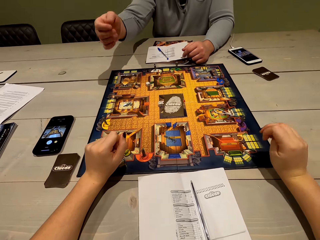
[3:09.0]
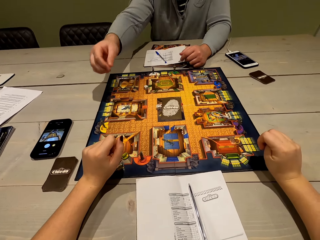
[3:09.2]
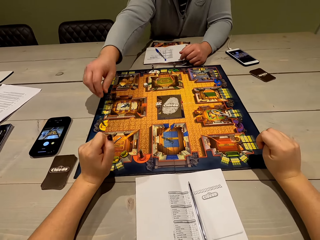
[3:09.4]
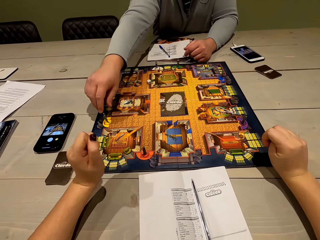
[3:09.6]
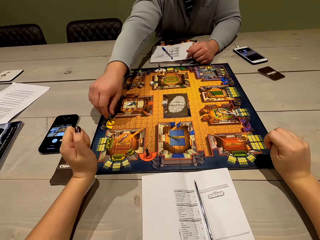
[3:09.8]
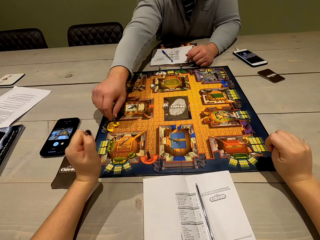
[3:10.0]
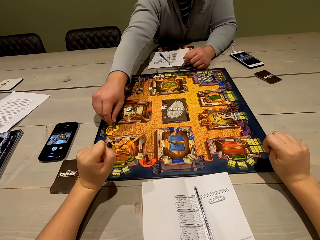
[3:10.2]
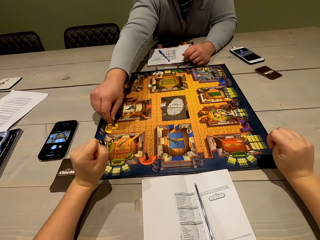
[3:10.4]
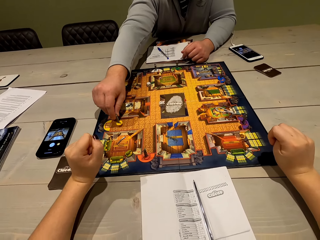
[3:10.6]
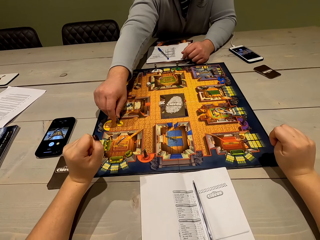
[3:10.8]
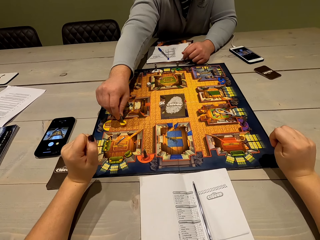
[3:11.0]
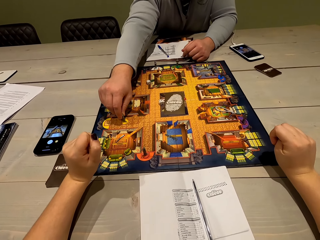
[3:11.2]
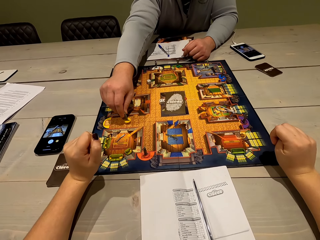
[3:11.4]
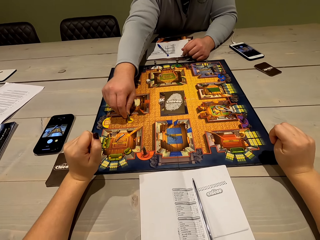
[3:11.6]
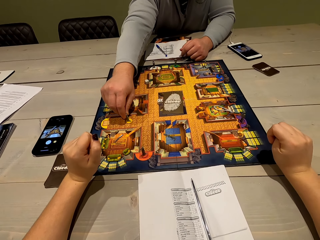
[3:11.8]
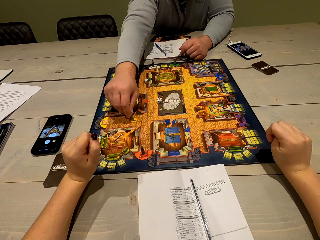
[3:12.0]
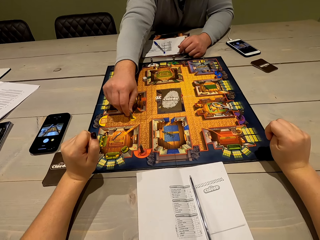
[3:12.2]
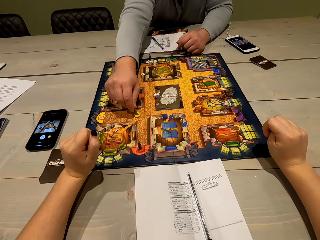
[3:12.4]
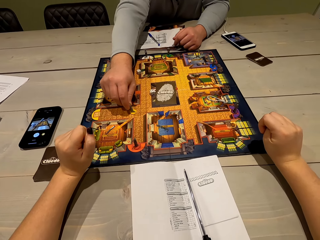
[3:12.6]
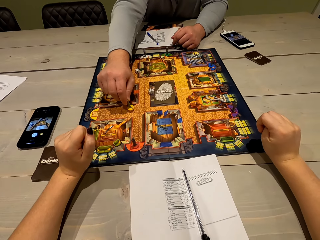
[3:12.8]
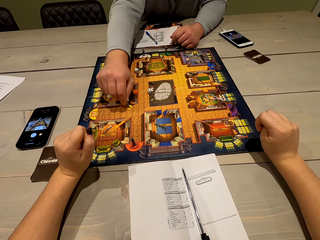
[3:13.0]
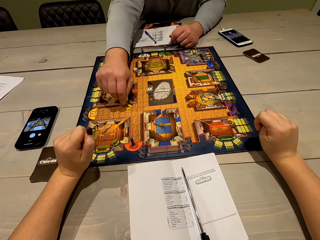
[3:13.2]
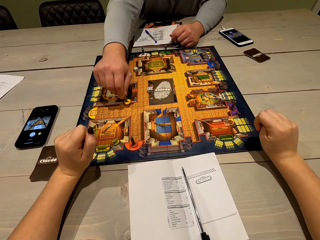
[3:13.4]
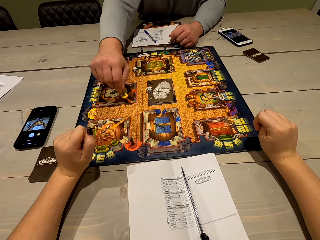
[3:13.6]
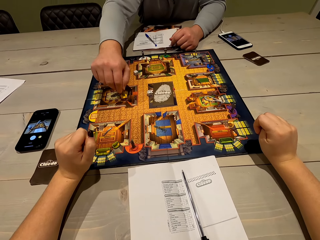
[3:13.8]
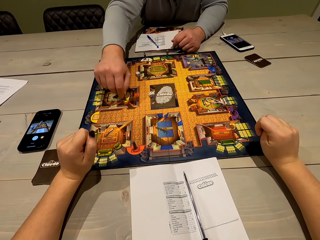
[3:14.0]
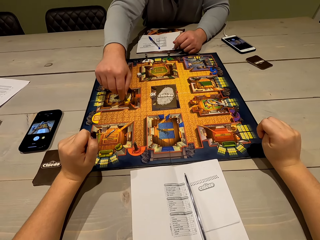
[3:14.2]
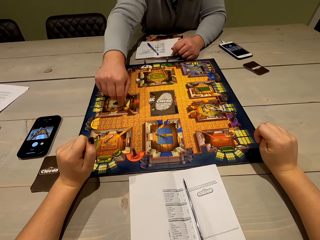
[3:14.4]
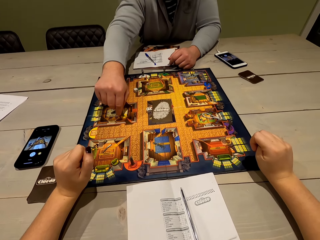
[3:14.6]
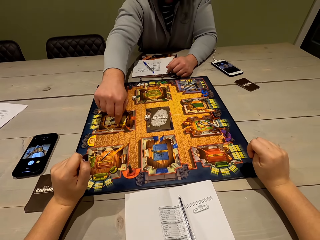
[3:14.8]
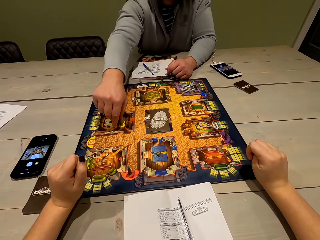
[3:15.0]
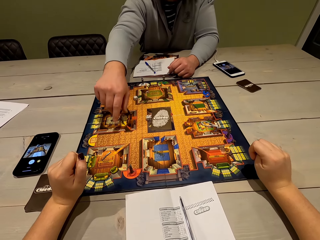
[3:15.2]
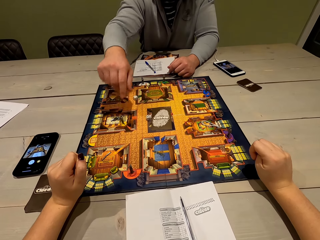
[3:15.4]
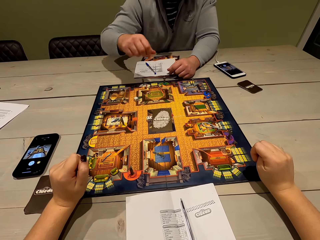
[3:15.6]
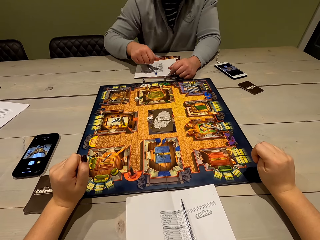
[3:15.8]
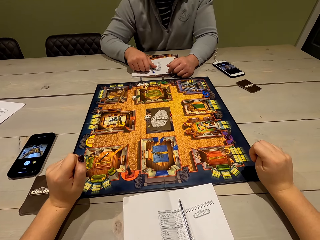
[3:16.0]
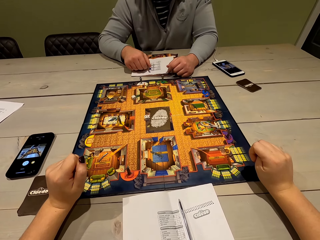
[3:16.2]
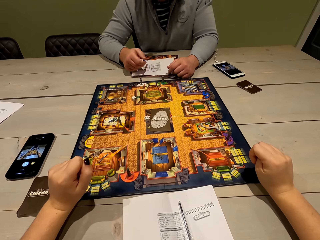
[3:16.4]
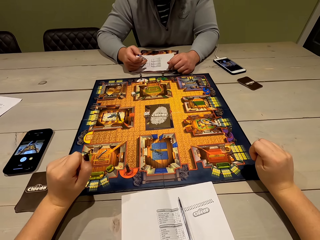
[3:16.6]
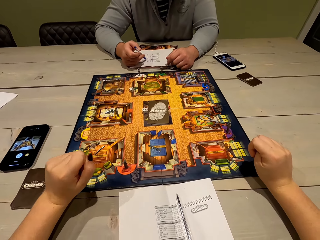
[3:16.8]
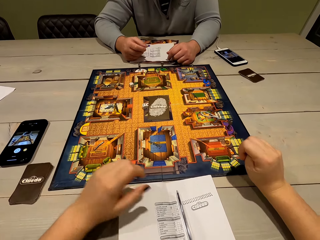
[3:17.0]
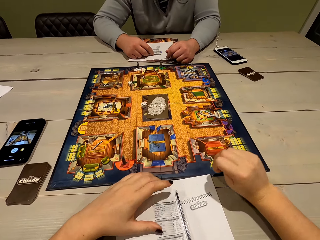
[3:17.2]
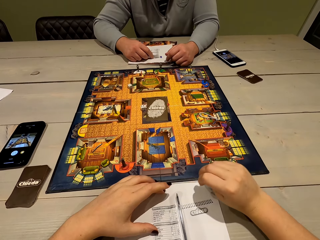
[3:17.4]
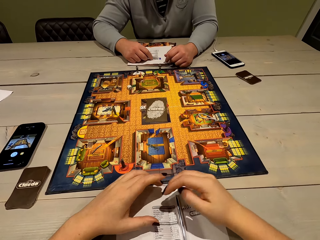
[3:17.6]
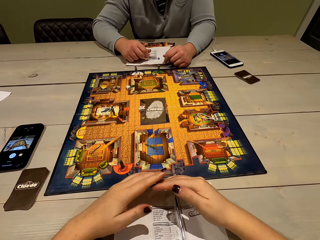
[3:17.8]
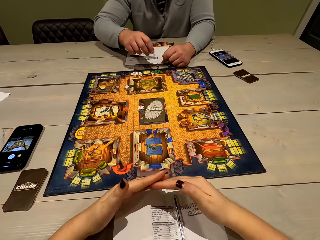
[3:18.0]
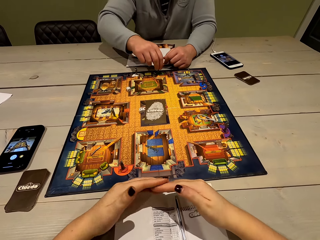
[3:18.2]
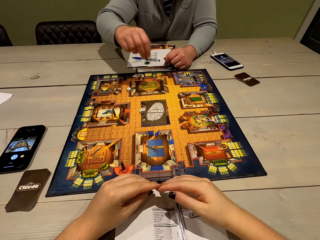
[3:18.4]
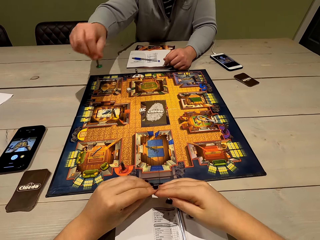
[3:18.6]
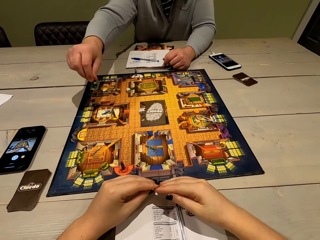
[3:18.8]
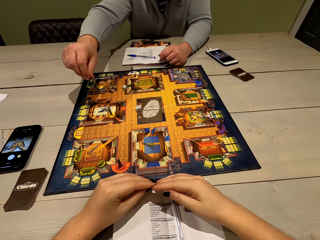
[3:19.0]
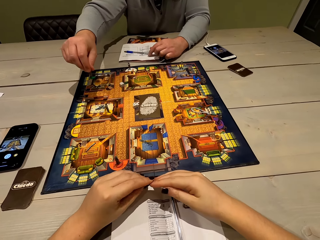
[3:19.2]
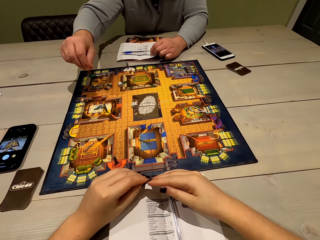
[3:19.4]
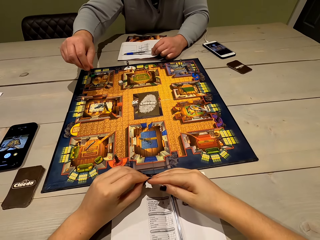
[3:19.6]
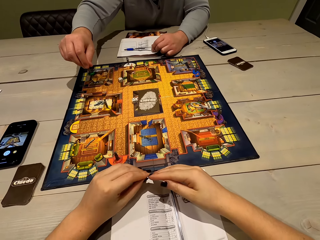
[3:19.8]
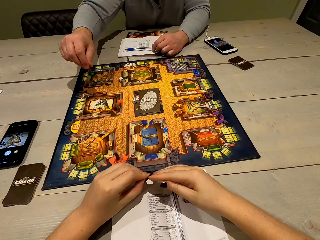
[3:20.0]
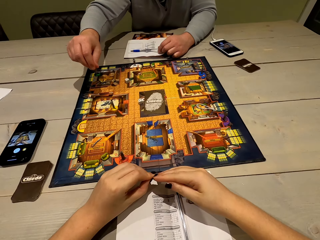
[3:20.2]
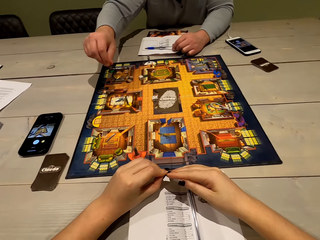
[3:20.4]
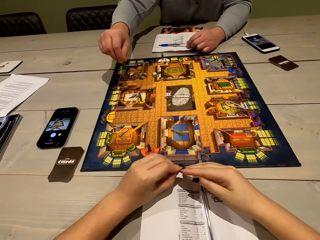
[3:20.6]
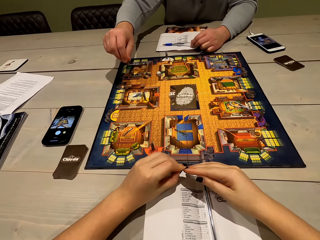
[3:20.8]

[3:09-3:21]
A man drops the dice on the board, moves the right hand, picks up poker chips, moves the poker chips on the board, and plays the game. The camera wearer pulls back the right hand and looks at the board. The man lifts the pen. The camera wearer pushes the paper. The man lifts the poker chips.

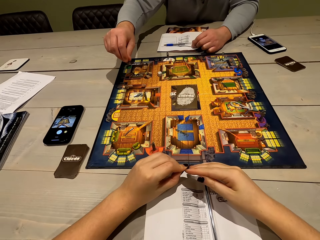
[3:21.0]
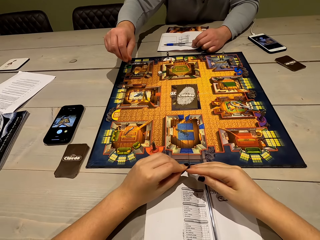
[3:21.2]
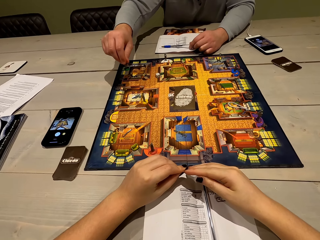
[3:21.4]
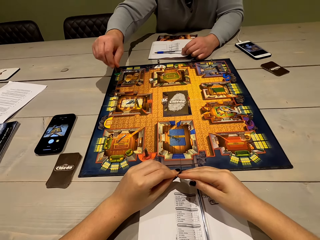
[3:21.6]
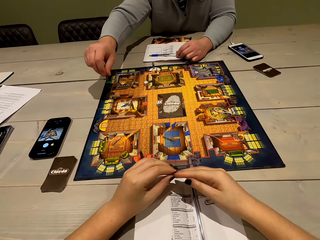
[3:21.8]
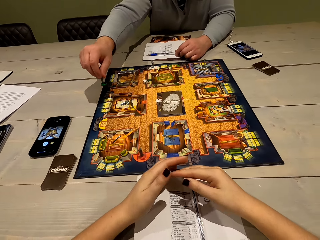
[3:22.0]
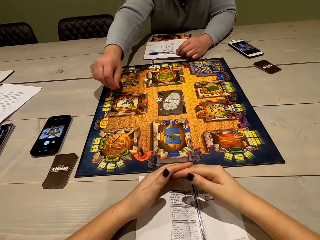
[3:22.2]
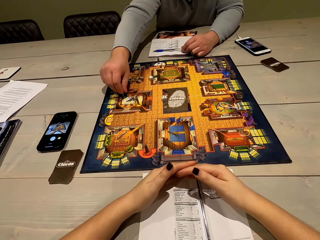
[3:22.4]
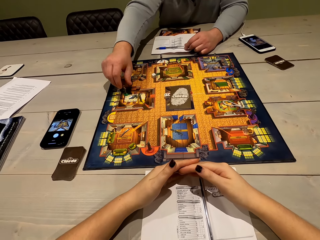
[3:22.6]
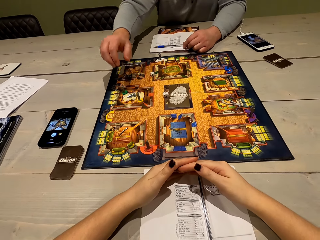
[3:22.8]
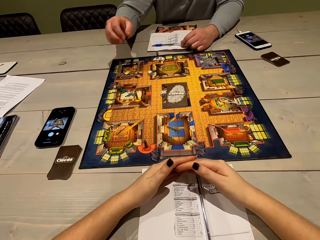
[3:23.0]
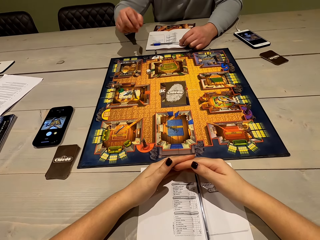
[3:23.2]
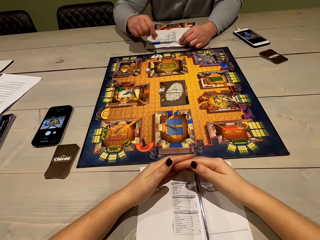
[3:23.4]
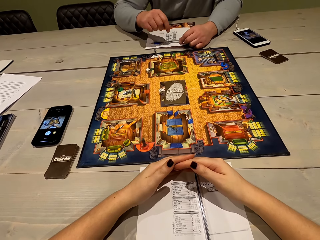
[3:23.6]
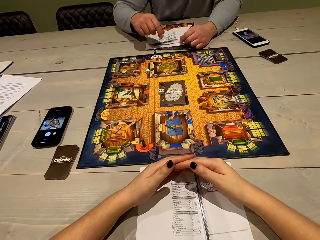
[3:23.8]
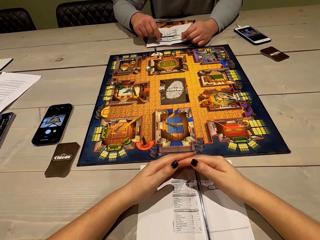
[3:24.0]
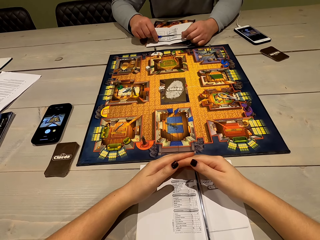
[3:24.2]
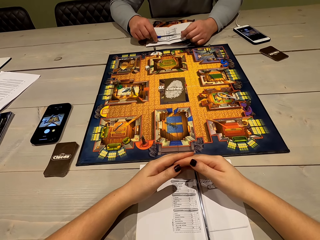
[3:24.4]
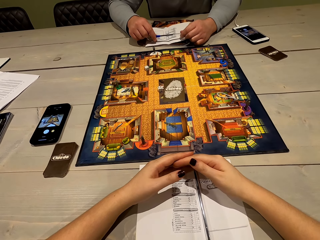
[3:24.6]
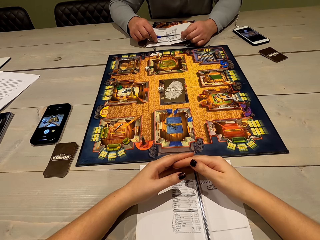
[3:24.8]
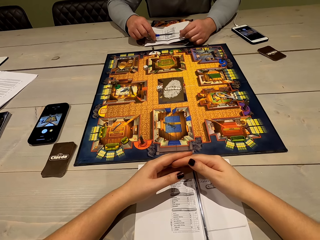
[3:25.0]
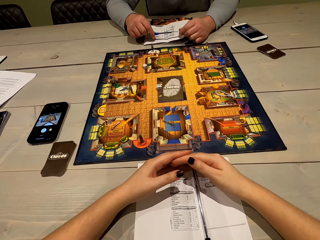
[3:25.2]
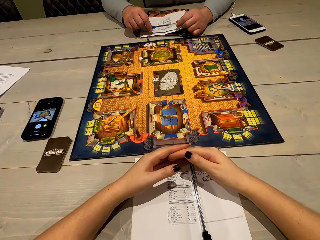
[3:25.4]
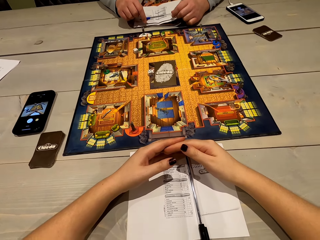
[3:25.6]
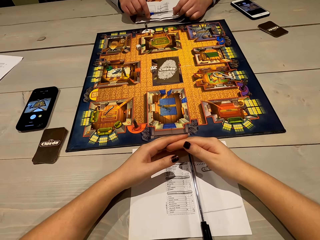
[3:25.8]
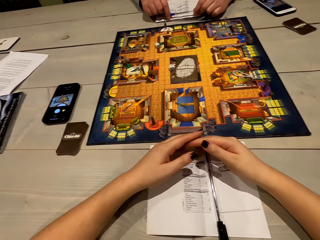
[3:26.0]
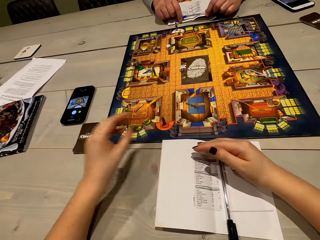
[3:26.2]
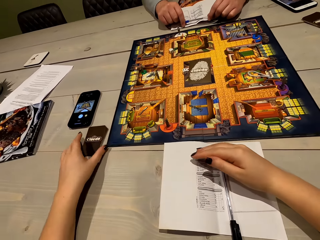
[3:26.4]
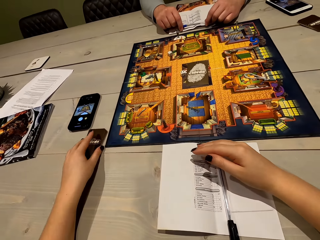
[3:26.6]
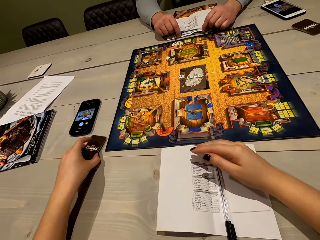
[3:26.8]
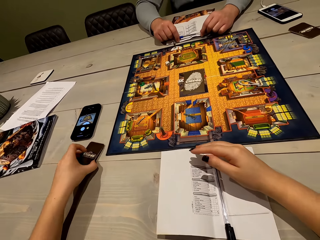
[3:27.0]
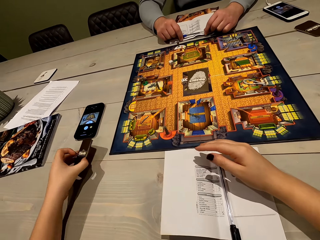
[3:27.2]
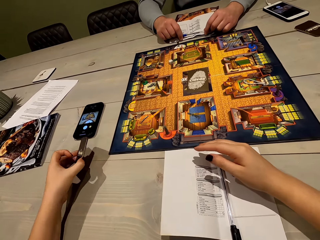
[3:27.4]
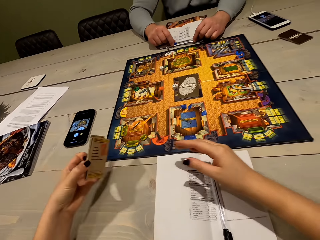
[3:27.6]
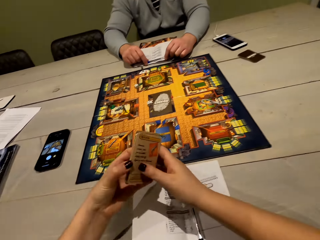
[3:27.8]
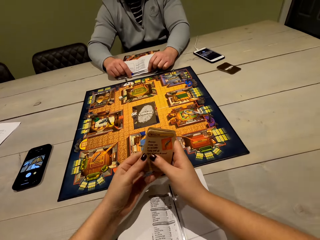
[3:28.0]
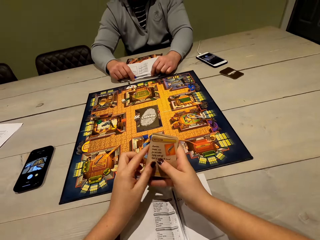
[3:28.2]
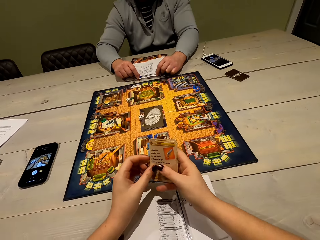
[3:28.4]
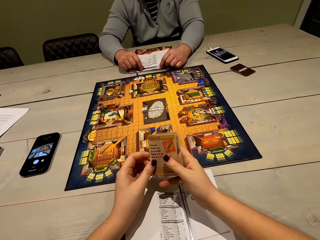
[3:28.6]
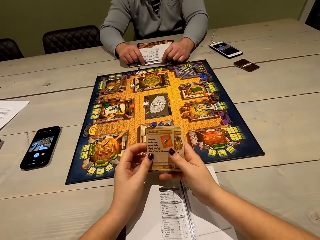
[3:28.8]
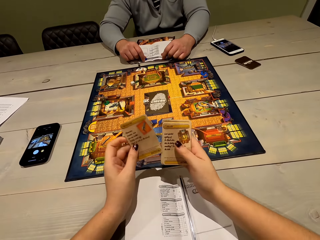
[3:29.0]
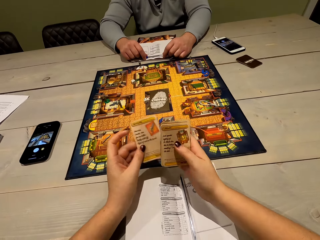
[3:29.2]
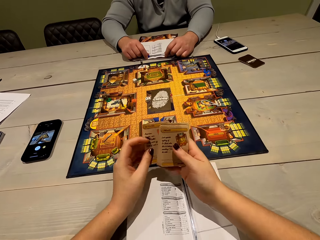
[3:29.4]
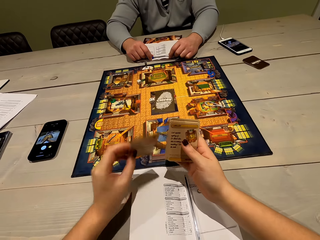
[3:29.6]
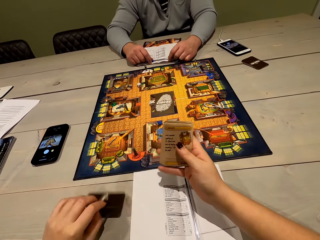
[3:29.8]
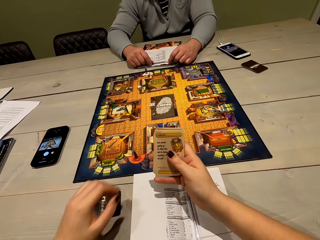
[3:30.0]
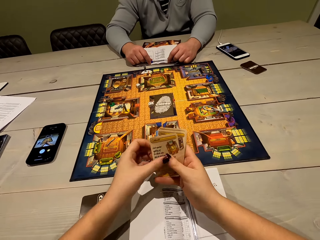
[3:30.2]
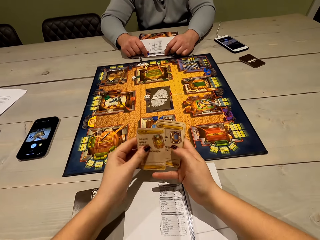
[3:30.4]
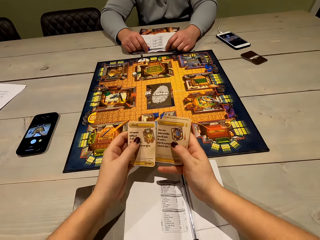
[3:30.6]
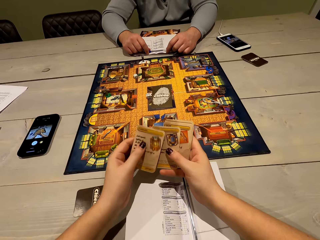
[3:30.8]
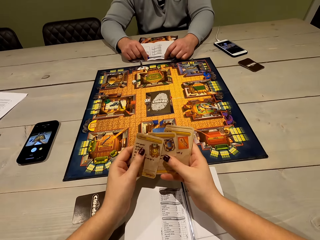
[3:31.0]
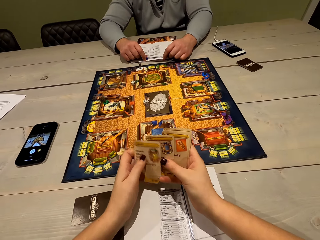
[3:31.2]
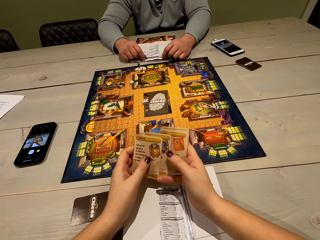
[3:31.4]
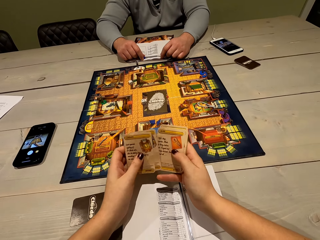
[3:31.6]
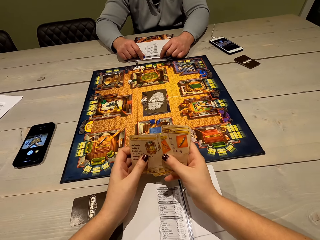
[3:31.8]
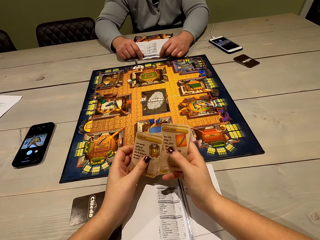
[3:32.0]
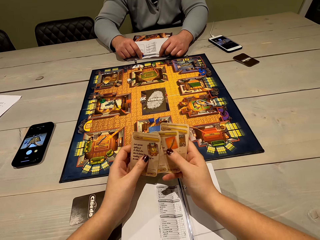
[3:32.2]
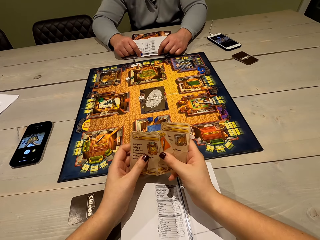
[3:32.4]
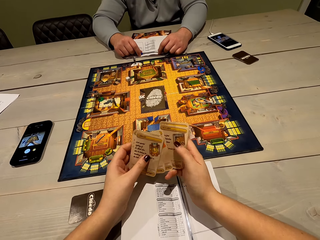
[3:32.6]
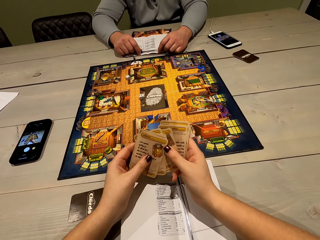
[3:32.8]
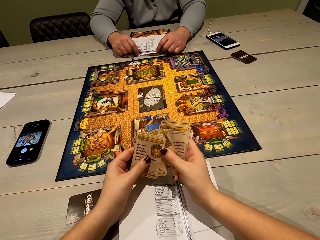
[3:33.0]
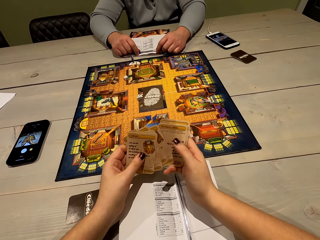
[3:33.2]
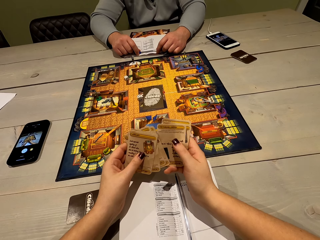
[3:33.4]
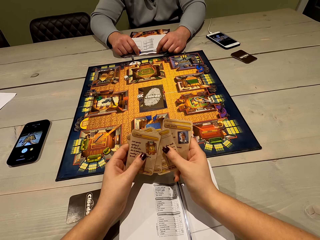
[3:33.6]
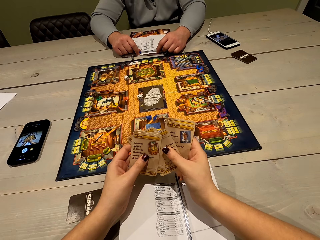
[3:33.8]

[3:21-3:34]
The camera wearer looks at the board and places the poker chips on the board. A man pulls back the right hand. The camera wearer looks at the board and moves the right hand. They pick up the playing card or cards from the table. They lift the playing card, hold the playing card with both hands, and shuffle the playing card. They place the playing card on the table and shuffle the playing card. They align the cards.
